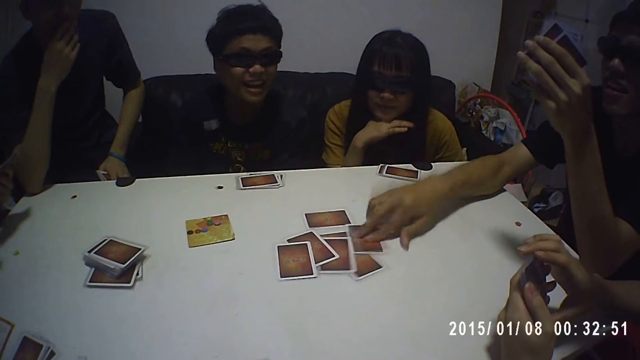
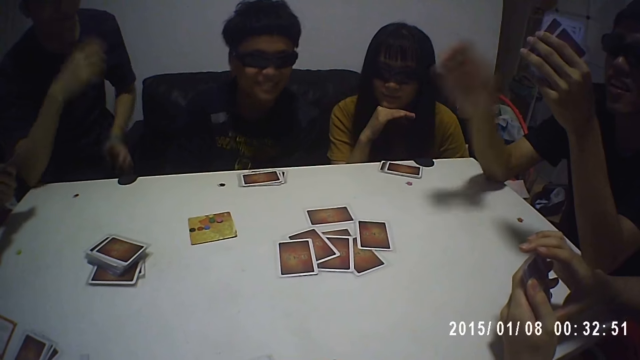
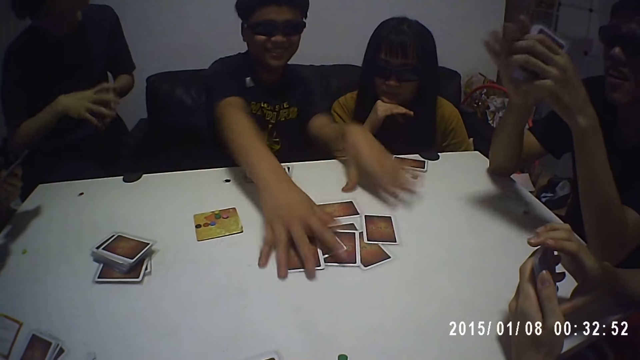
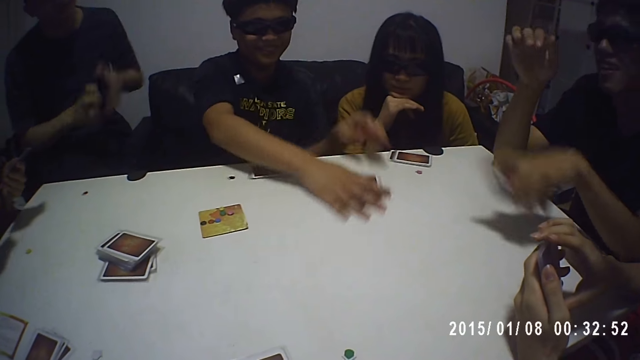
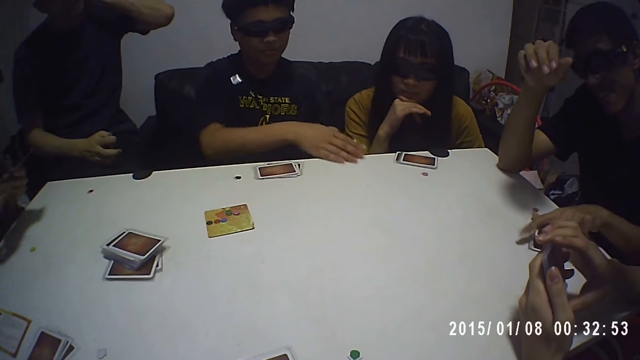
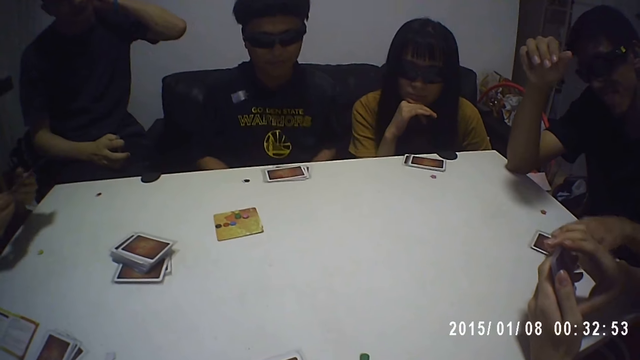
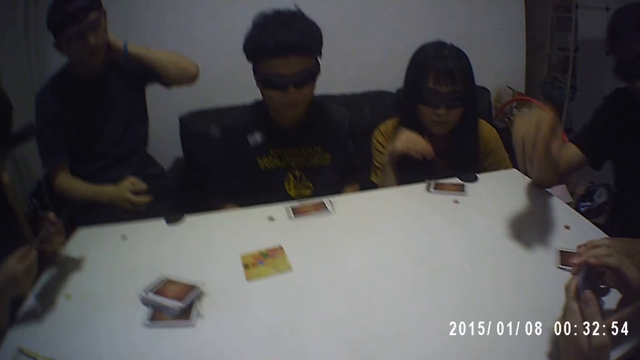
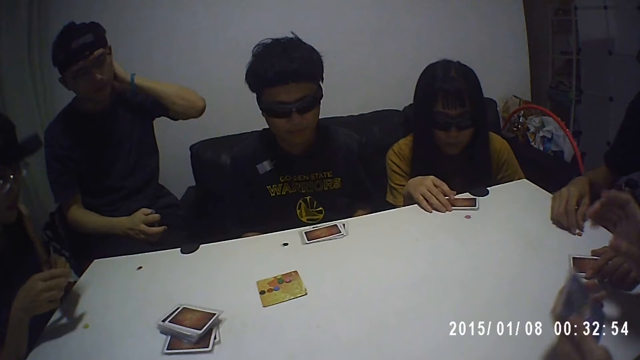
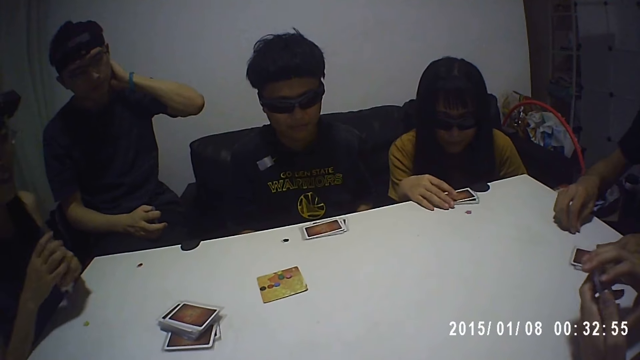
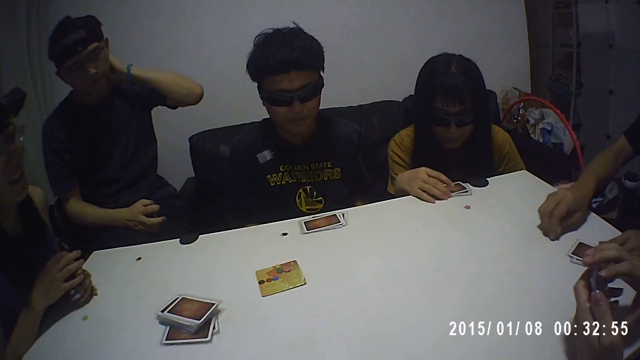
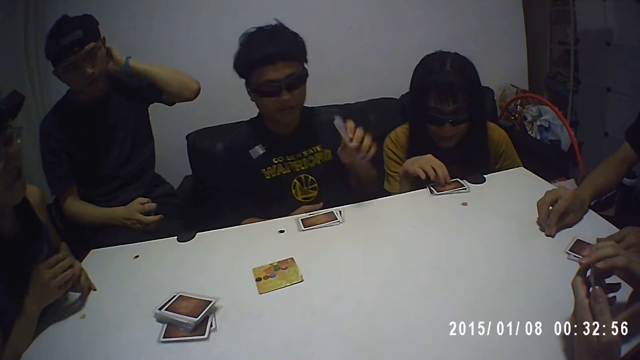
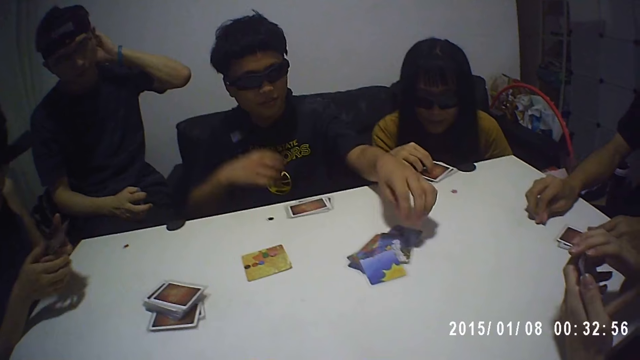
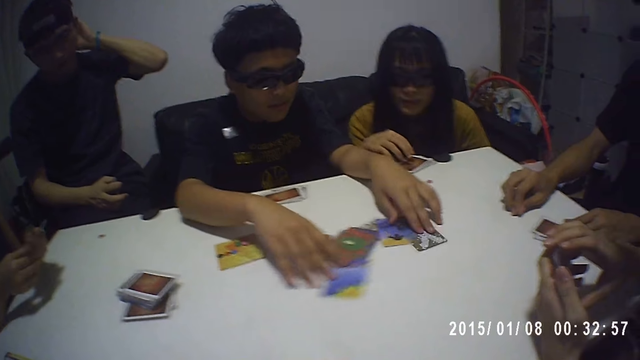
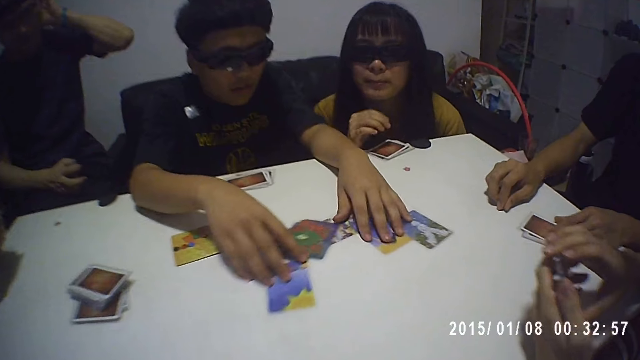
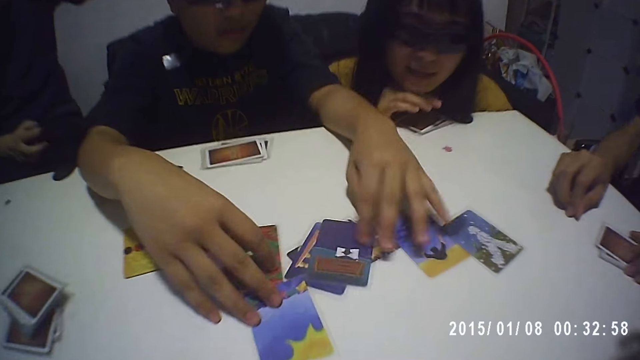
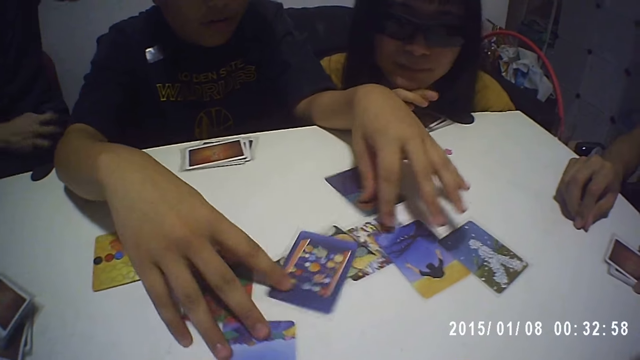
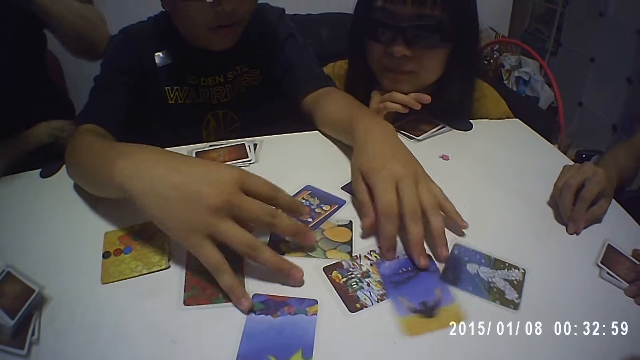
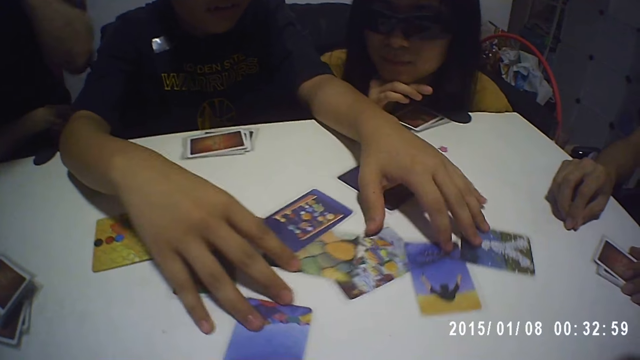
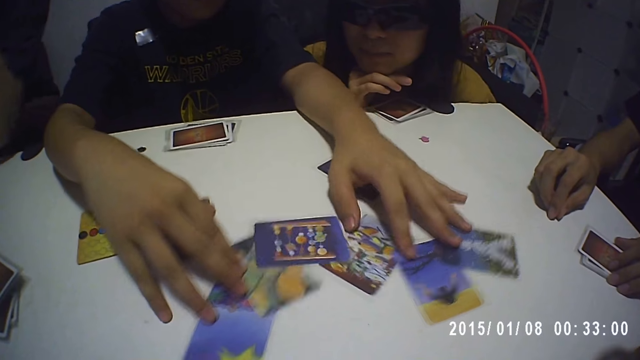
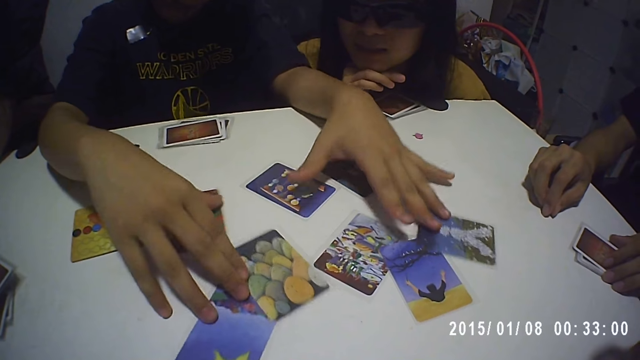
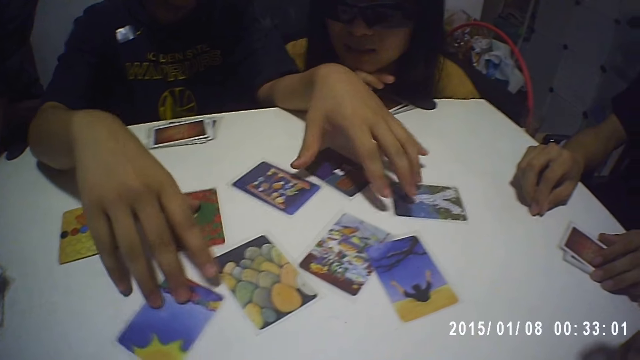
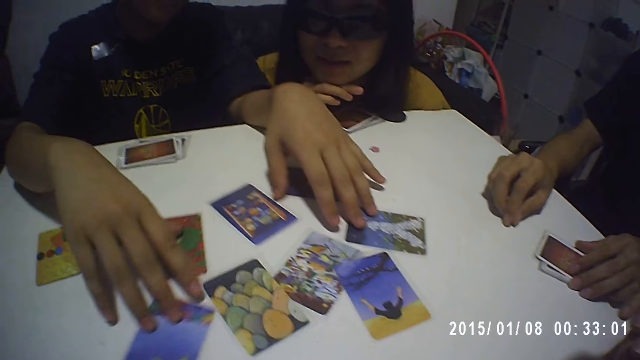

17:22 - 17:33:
The man places the card on the table with his right hand and holds the cards with both hands. Another man moves the cards on the table with both hands. The first man places the cards on the table with his left hand. A third man touches his head with his left hand. The first man holds the tokens with his right hand. The second man places the cards on the table with his left hand and moves the cards on the table with both hands.

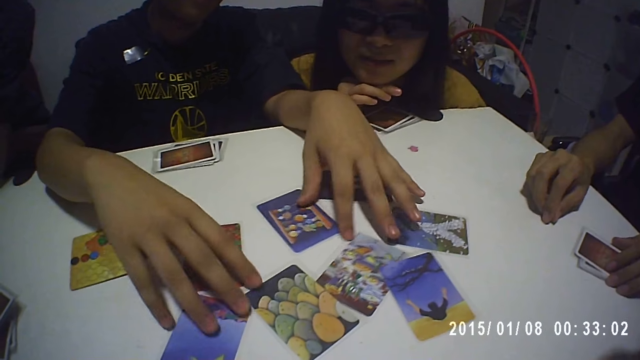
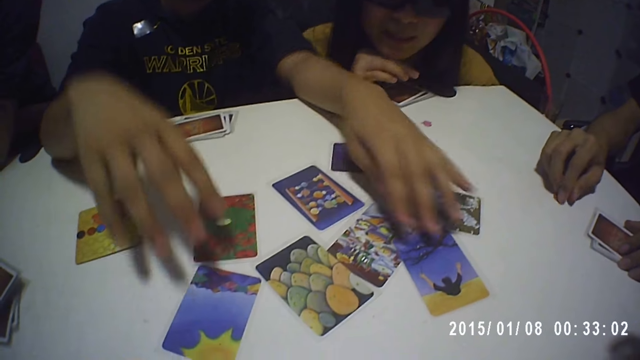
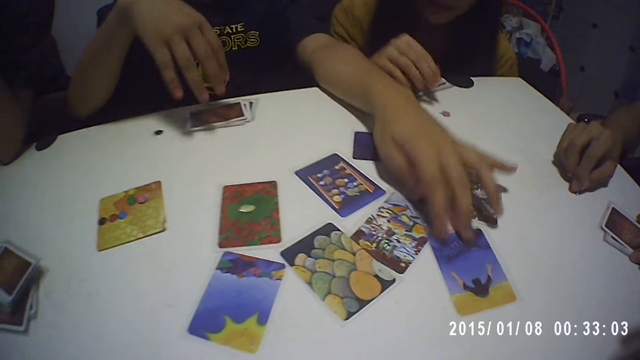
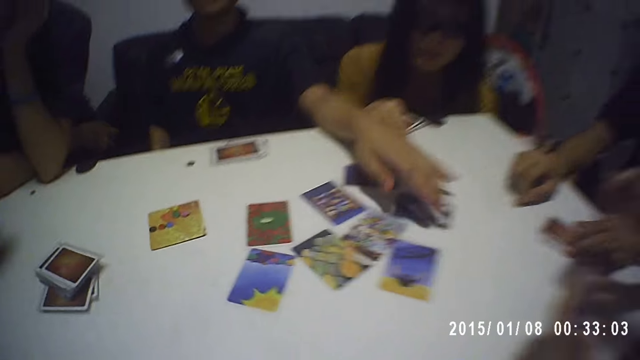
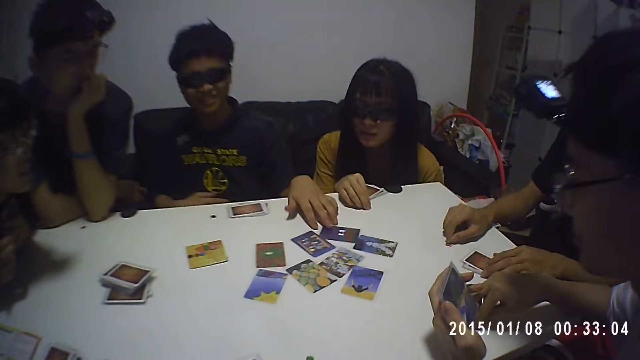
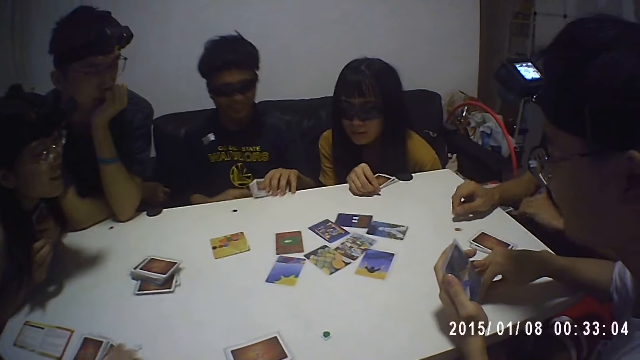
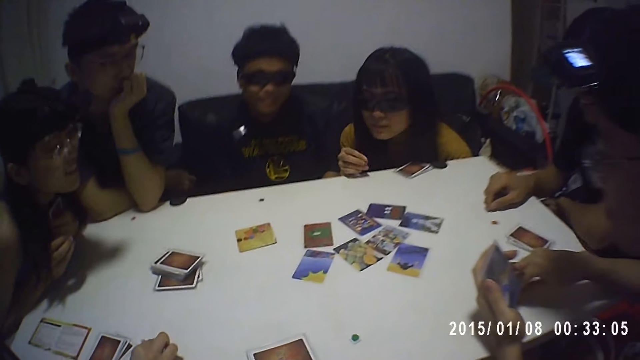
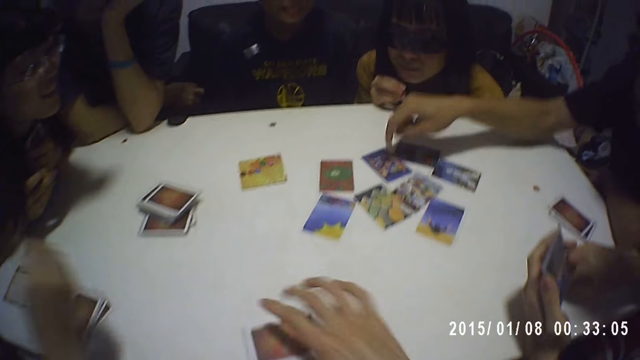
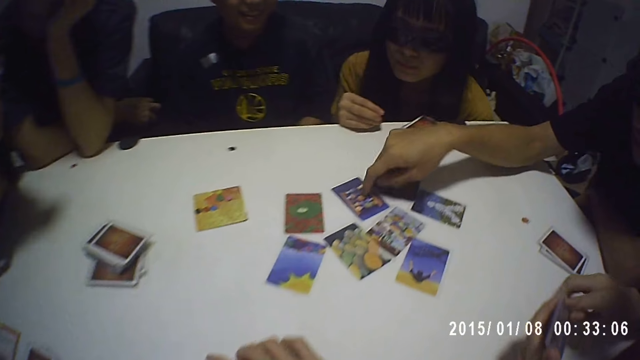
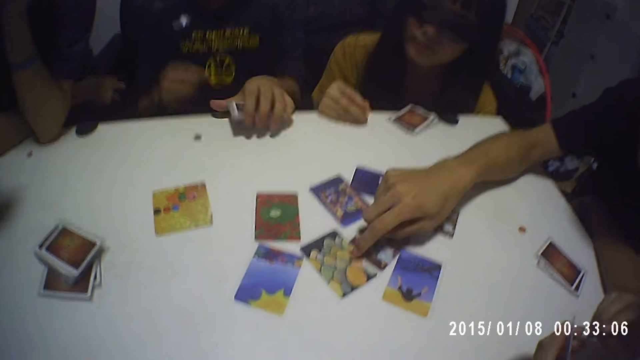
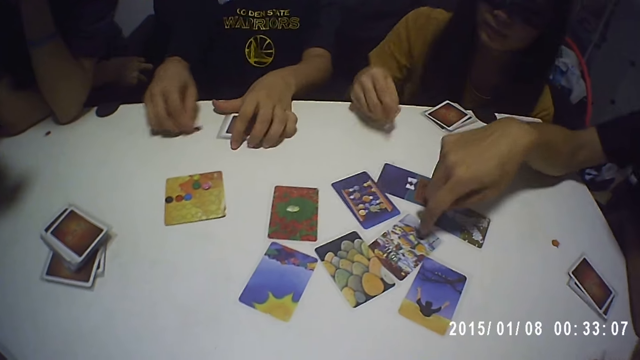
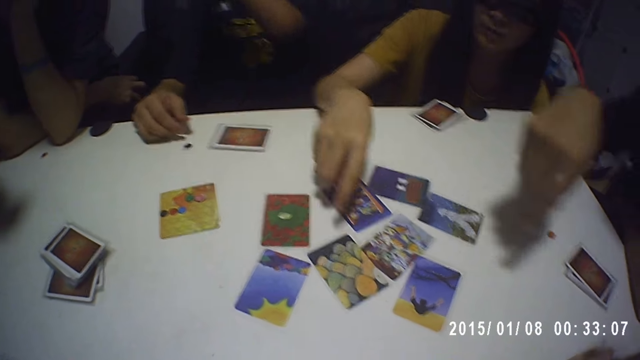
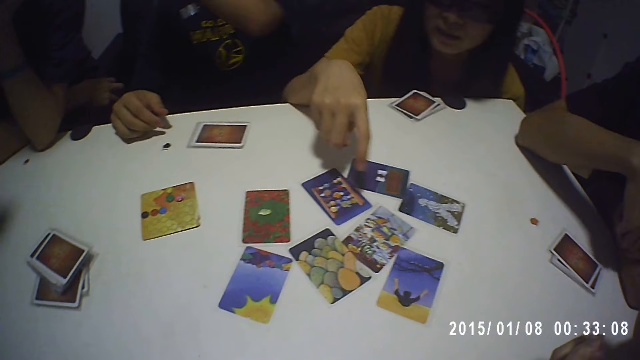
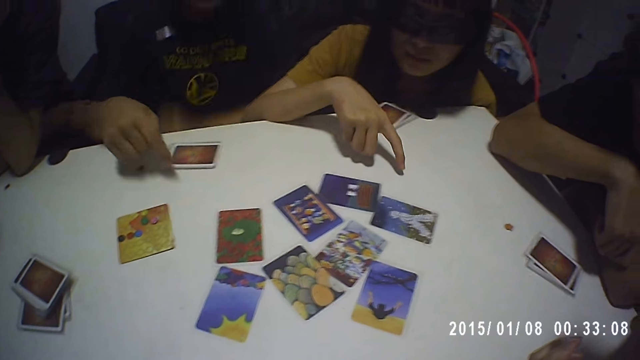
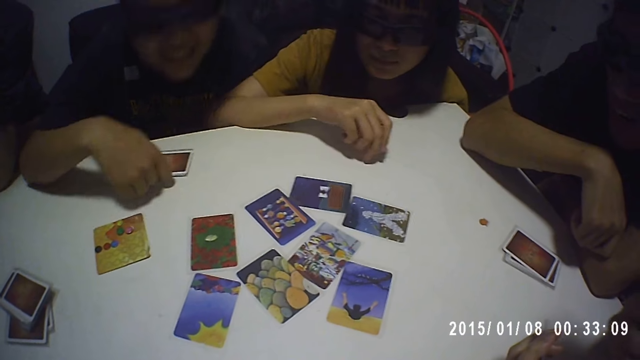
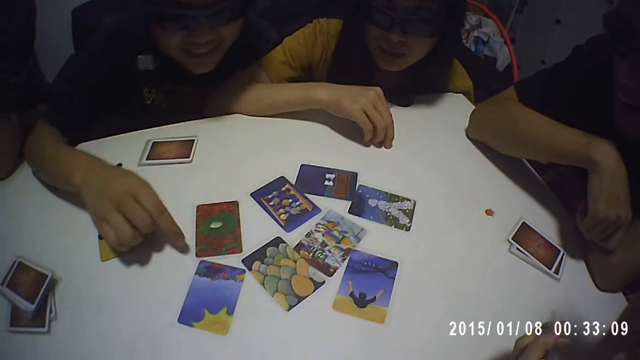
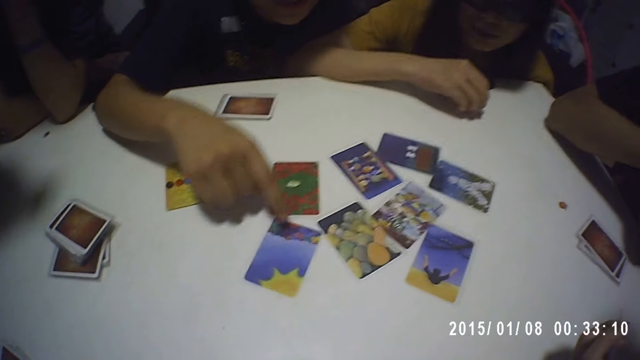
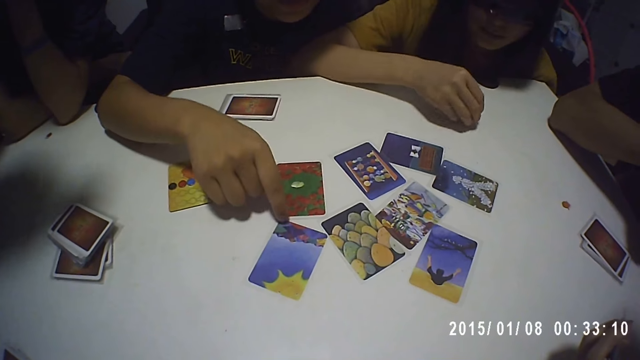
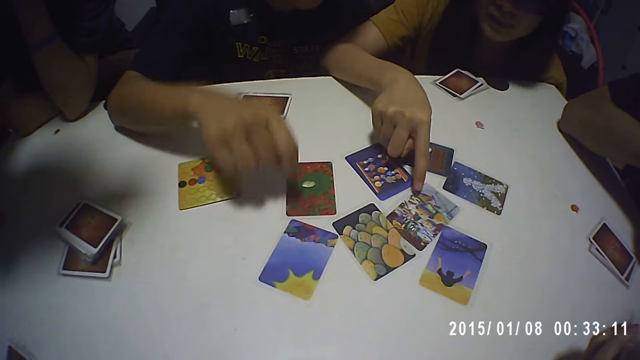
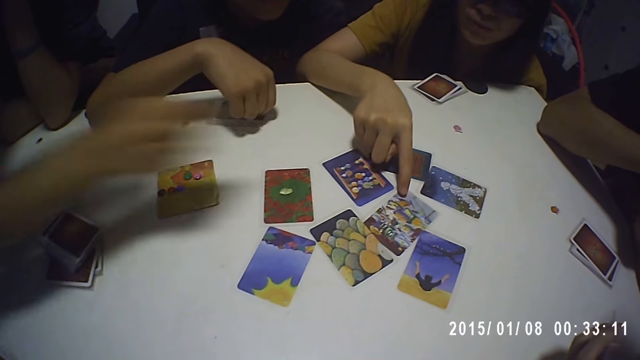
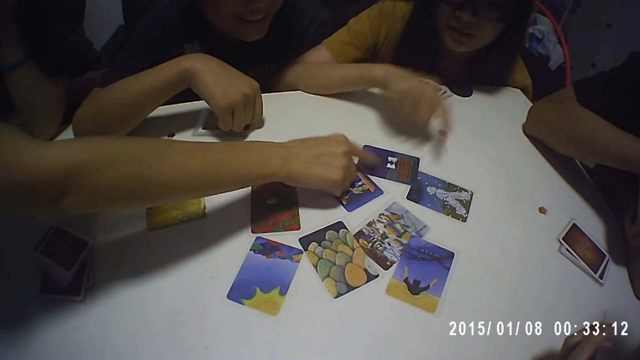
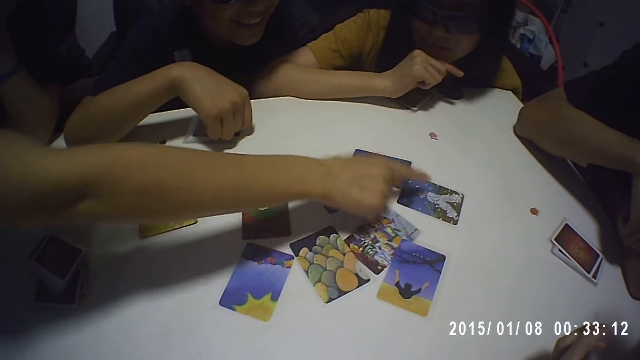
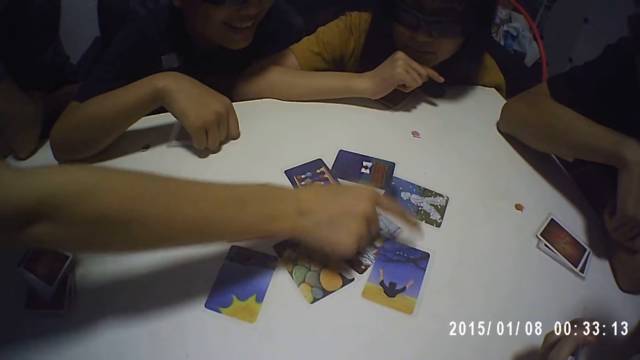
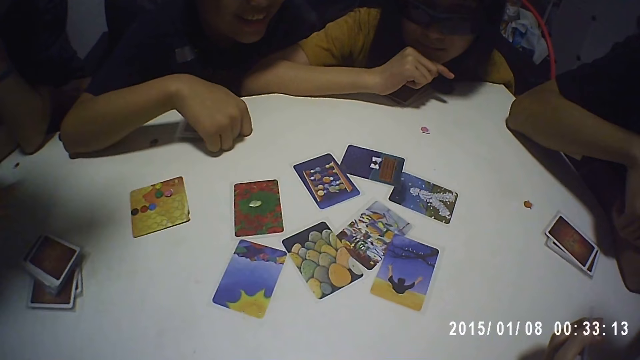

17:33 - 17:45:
A man picks up the cards from the table with his left hand and holds the cards with both hands. Another man taps the cards on the table with his right hand. The camera wearer picks up a card from the table. A third man moves the token on the table with his right hand and places the cards from the table with his left hand. A woman points at the cards with her right hand. The camera wearer taps the card on the table with his right hand. The woman touches the card with her right hand. The first man places his right hand on the card. Another woman touches the cards with her right hand.
